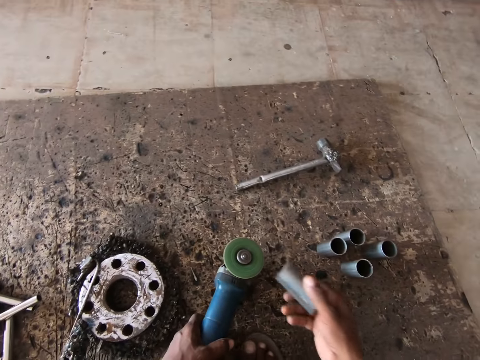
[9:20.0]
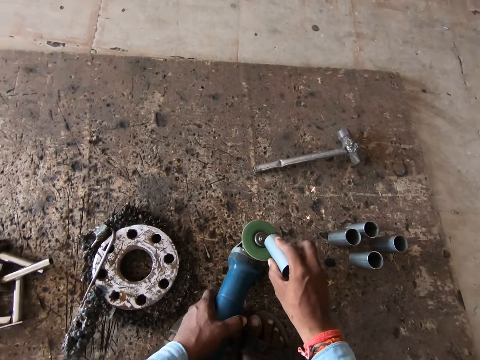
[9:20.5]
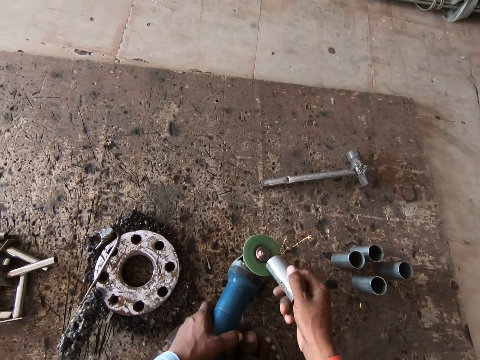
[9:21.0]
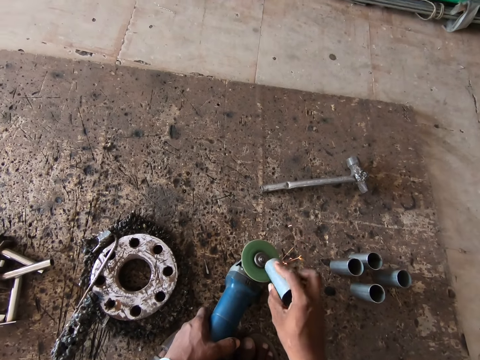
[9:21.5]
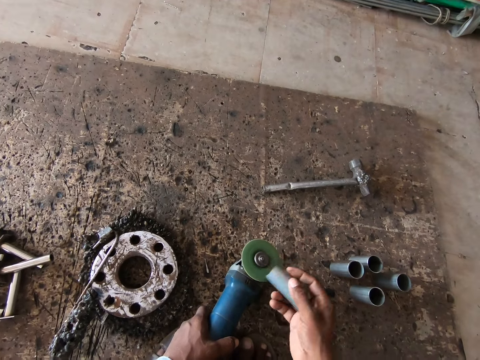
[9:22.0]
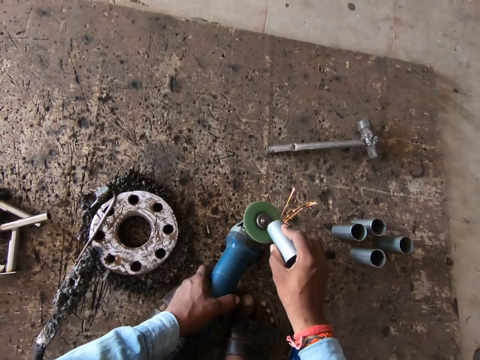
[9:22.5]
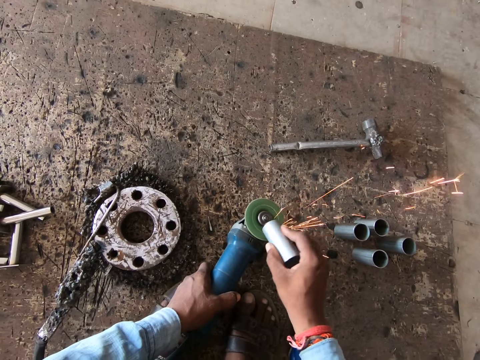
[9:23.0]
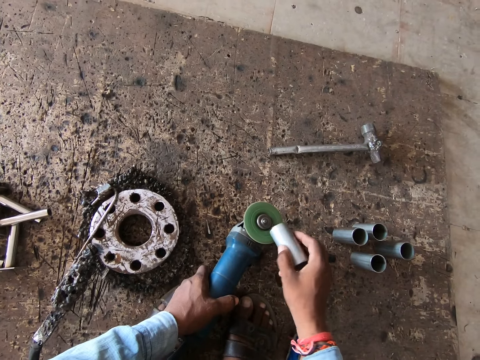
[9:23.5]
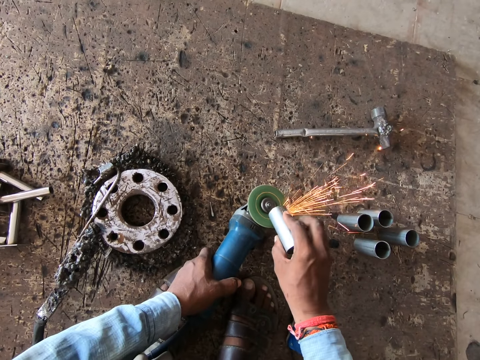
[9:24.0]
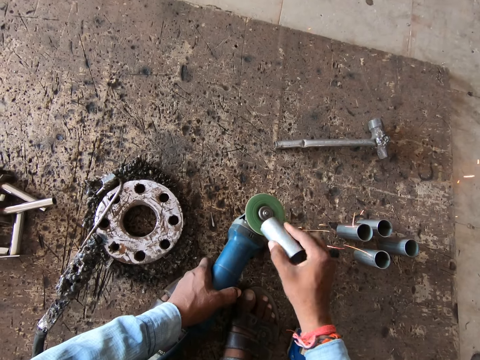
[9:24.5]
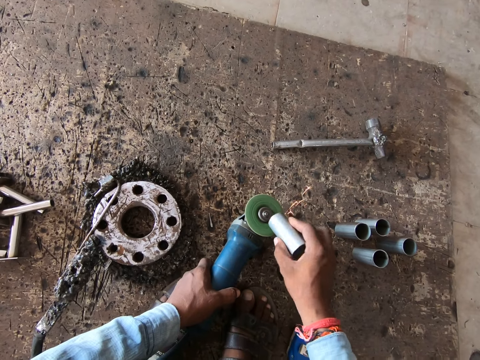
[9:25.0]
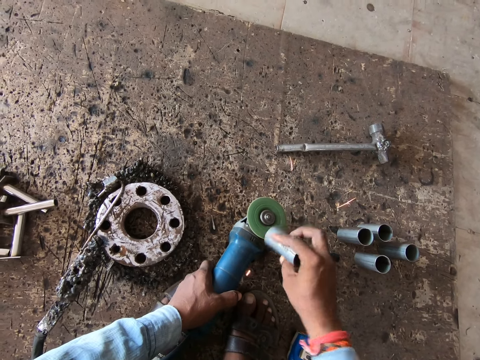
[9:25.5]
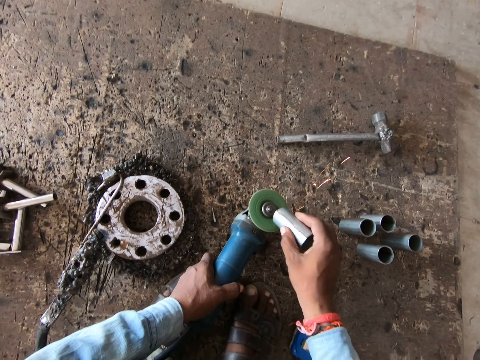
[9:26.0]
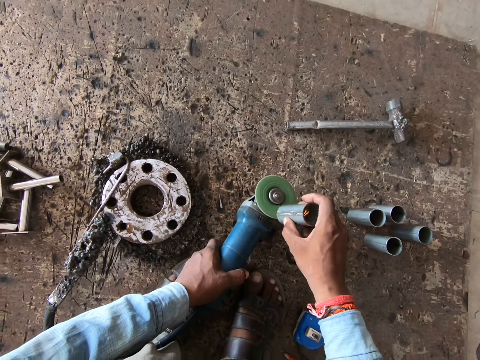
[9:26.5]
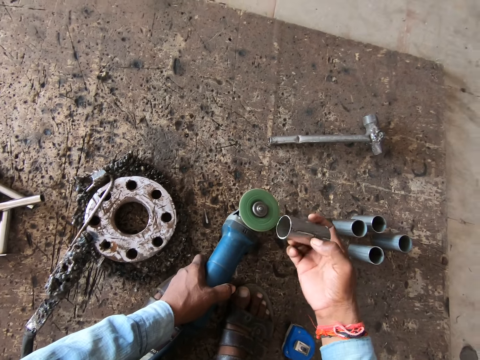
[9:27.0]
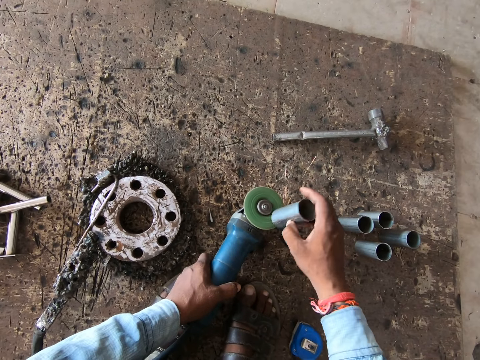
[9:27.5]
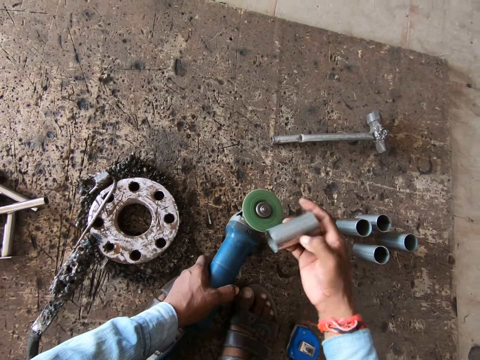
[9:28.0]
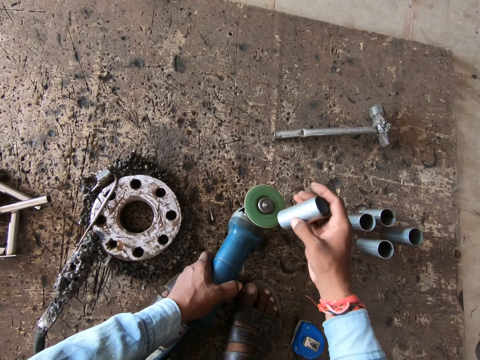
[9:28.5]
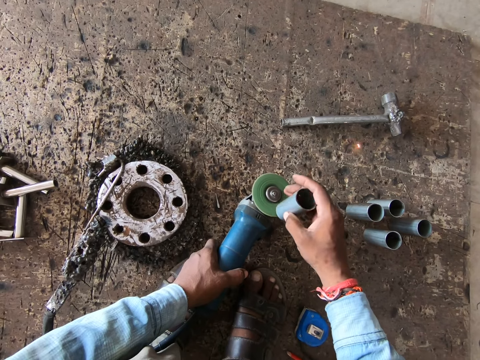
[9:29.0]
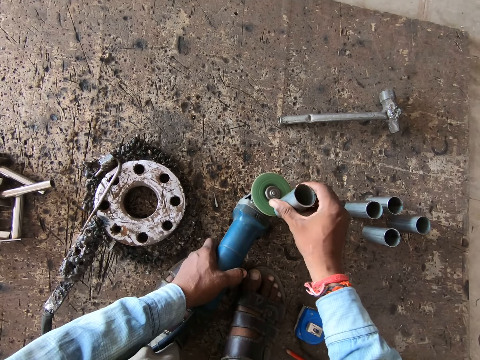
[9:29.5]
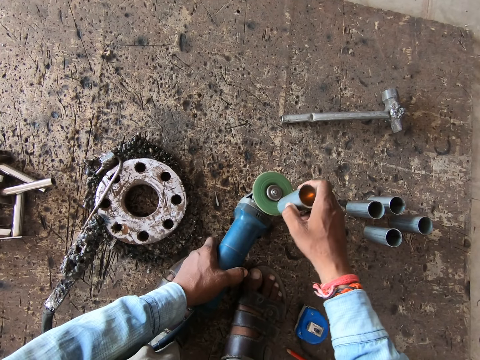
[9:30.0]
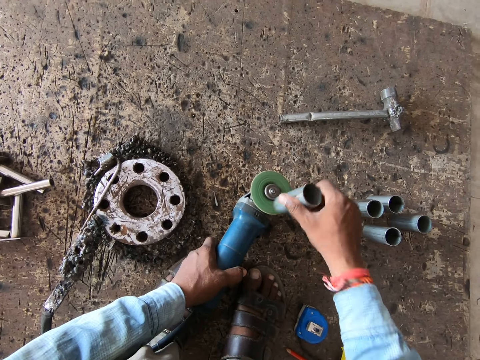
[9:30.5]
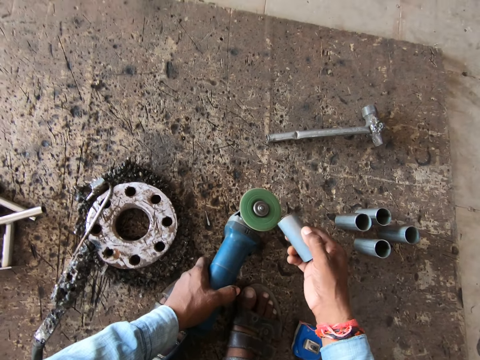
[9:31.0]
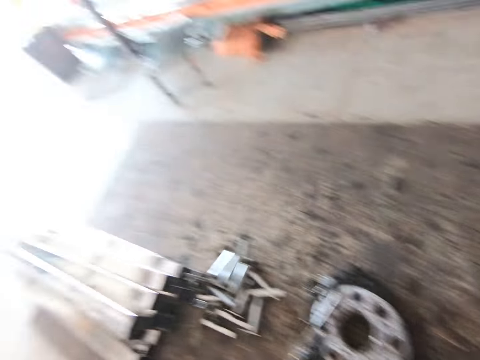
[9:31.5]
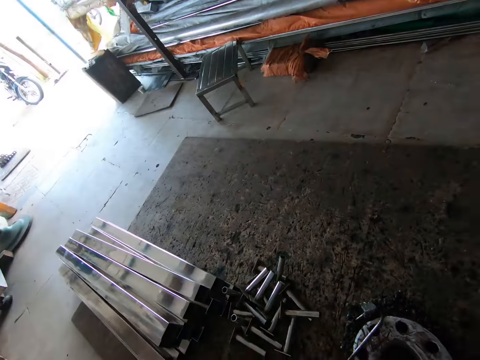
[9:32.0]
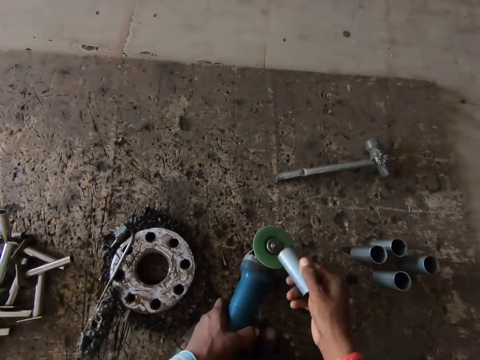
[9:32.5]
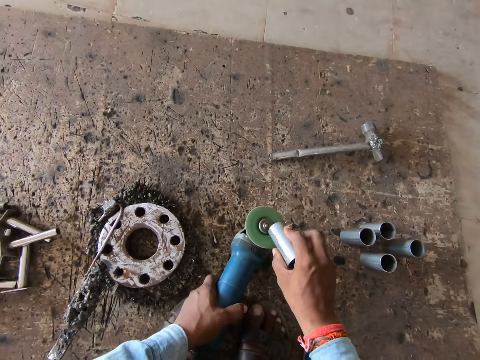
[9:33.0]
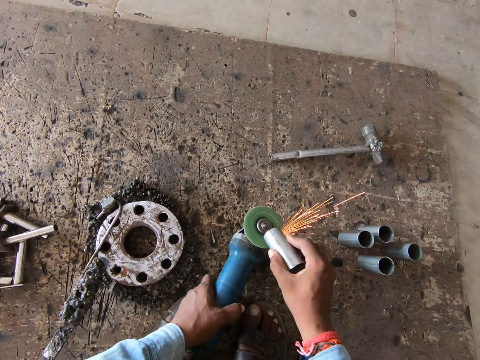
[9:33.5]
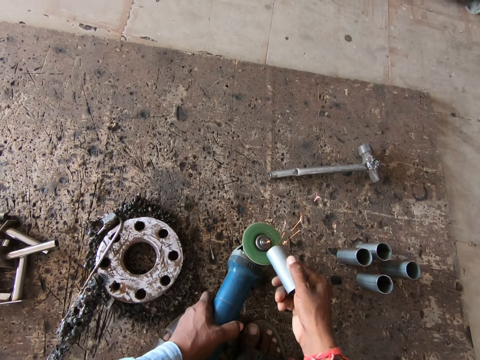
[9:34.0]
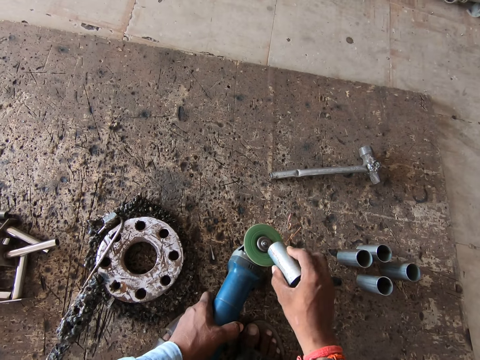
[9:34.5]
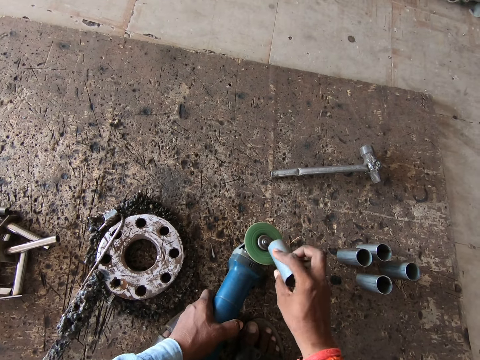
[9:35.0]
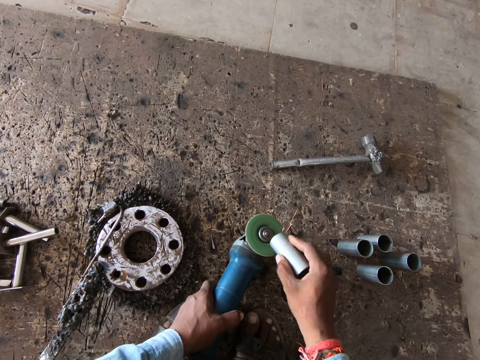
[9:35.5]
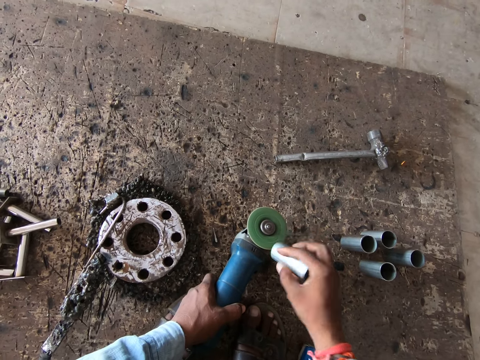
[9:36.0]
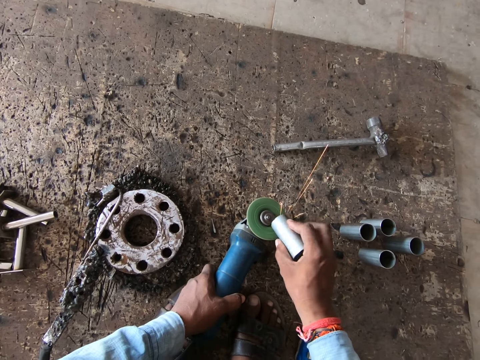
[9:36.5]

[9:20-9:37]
The camera wearer smoothens the metal rod or cylinder in his right hand with the metal sander or grinder in his left hand. He adjusts the metal cylinder. He smoothens the metal cylinder with the metal grinder. He turns to look outside. He smoothens the metal cylinder with the metal grinder.

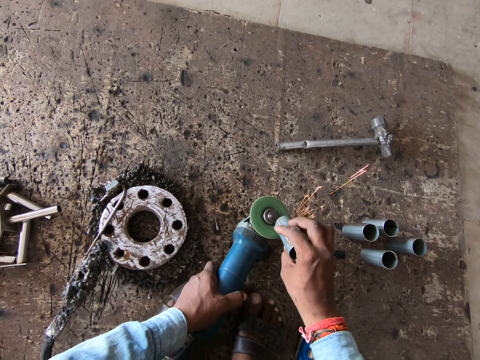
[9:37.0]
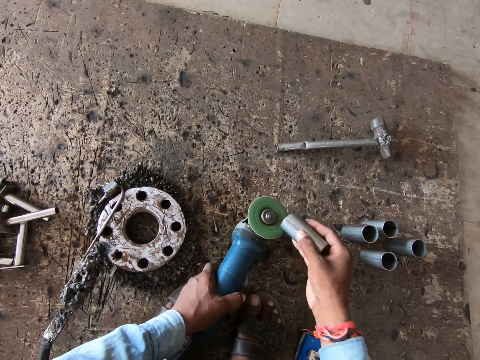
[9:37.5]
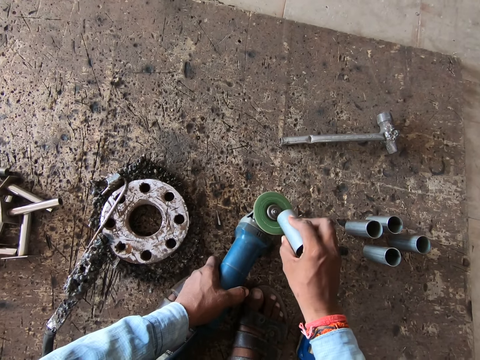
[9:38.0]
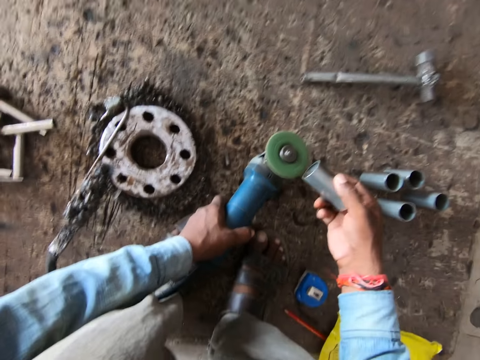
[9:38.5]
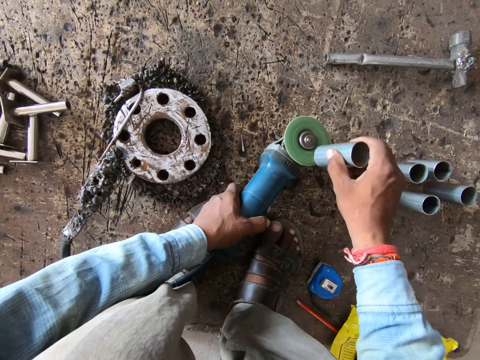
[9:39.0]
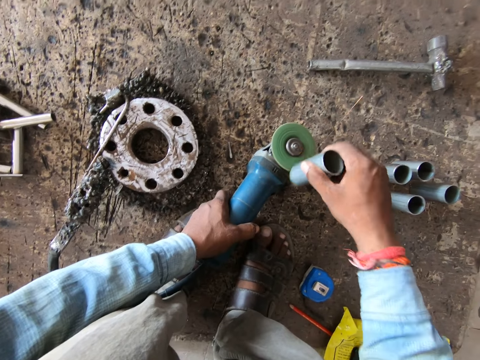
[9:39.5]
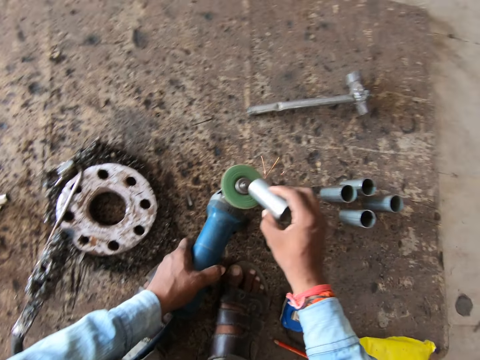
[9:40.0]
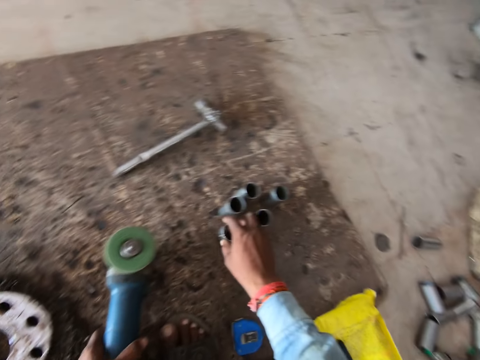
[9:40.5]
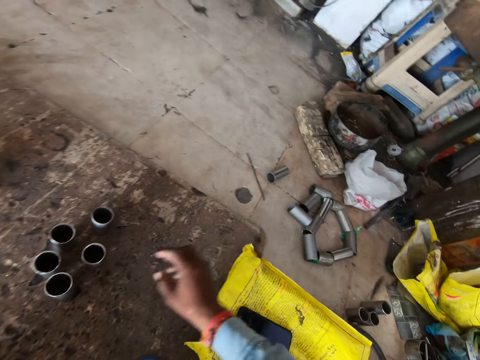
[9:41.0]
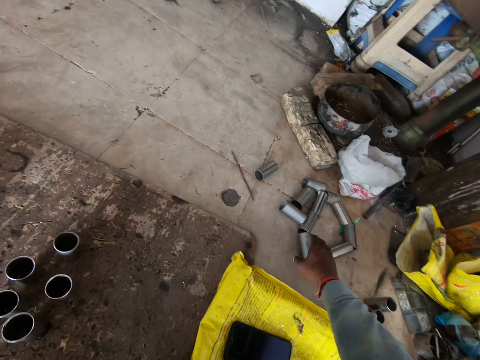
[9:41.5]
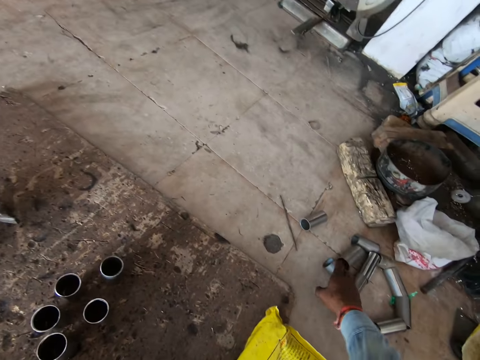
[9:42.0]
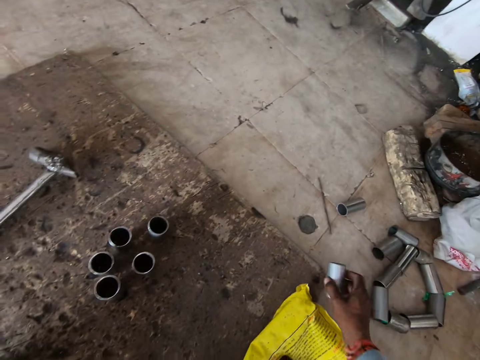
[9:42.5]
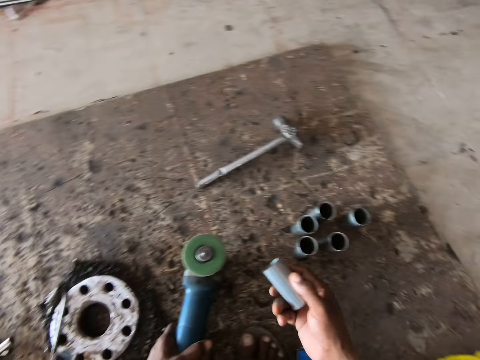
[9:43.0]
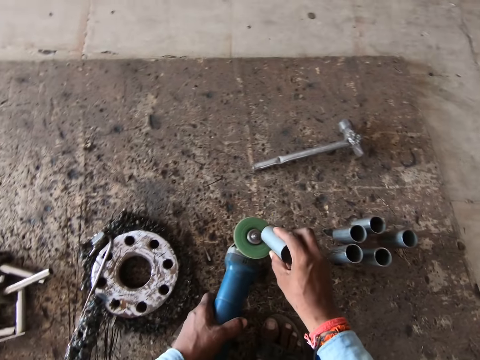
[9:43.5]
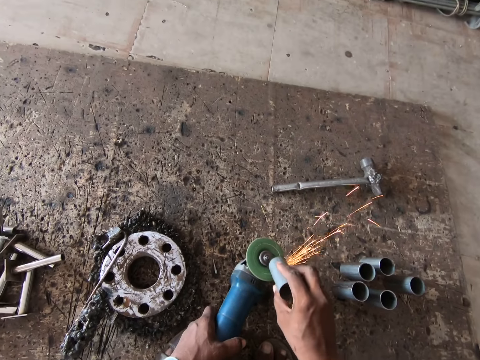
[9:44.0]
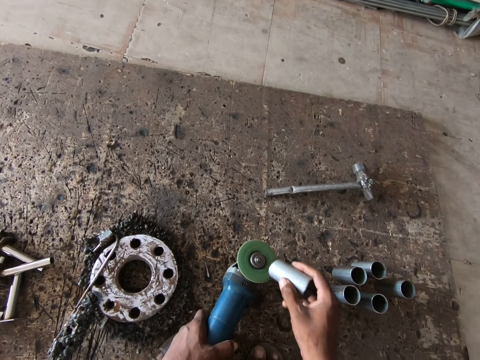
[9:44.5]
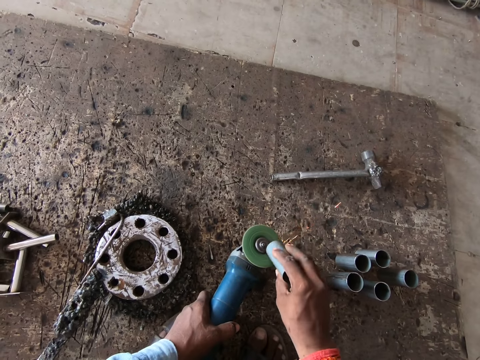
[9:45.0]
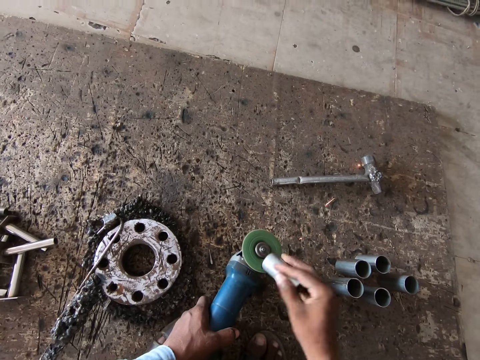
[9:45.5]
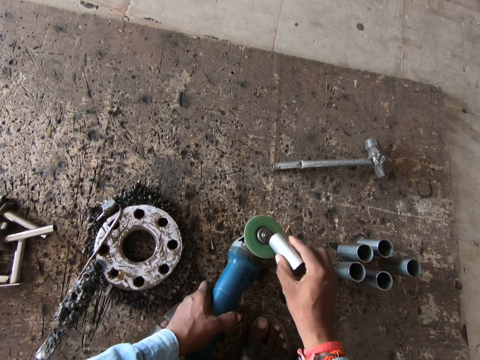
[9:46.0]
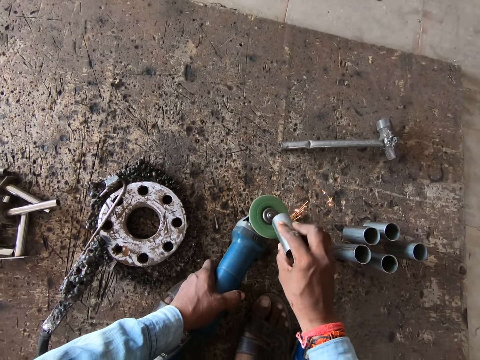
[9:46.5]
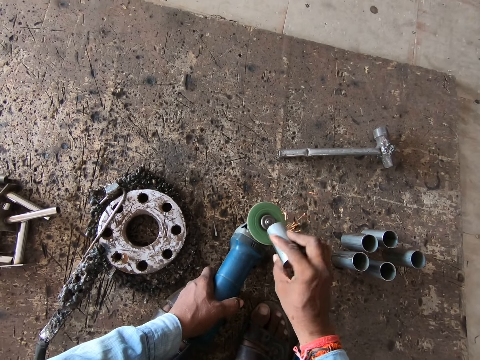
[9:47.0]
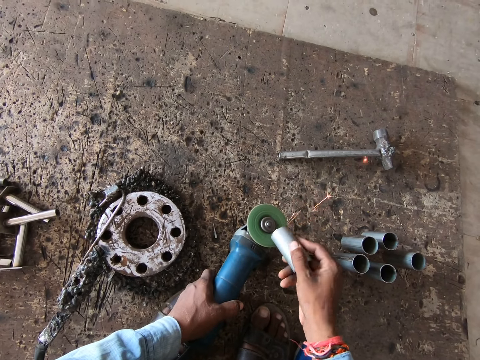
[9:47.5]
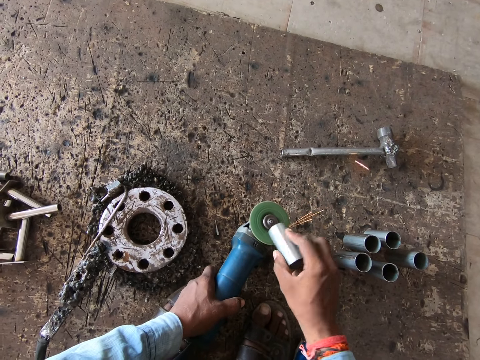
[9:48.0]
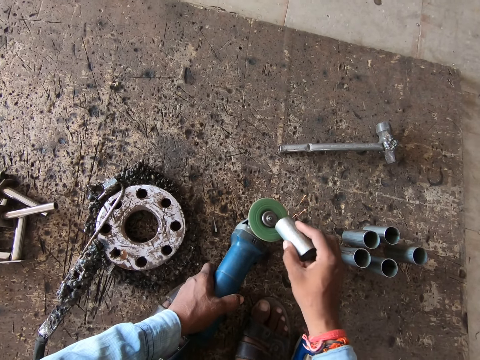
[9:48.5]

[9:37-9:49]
The camera wearer drops the metal rod in his right hand on the floor. He picks up the metal rod from the floor with his right hand. He smoothens the metal rod in his right hand with the metal sander in his left hand.
